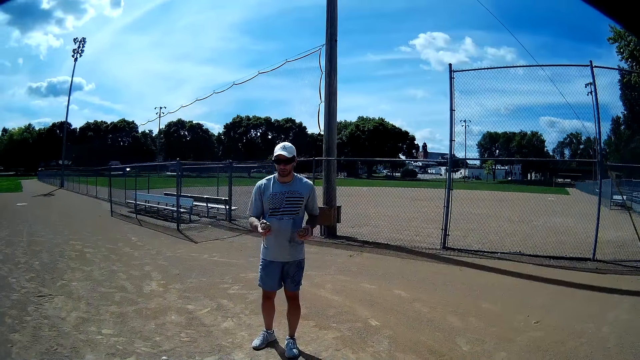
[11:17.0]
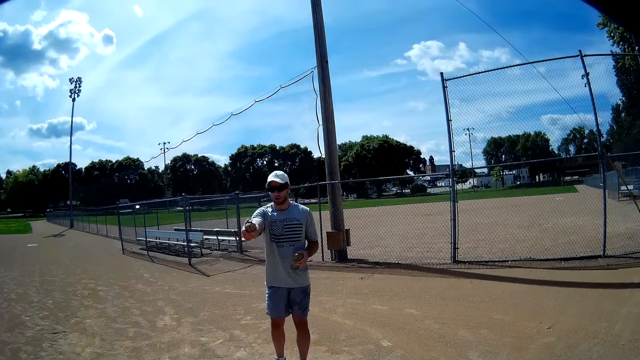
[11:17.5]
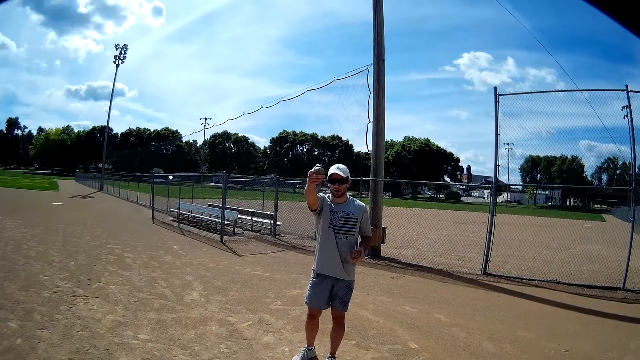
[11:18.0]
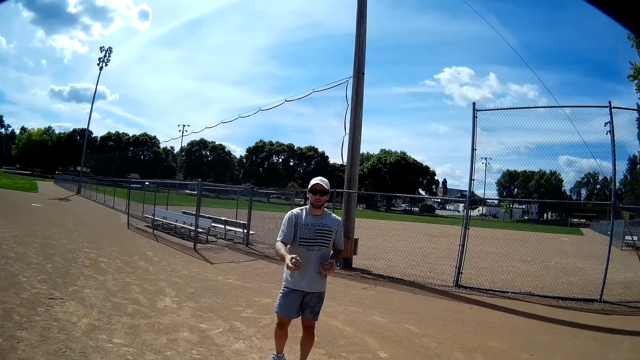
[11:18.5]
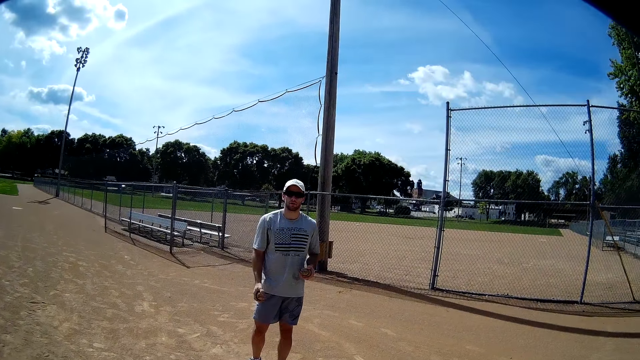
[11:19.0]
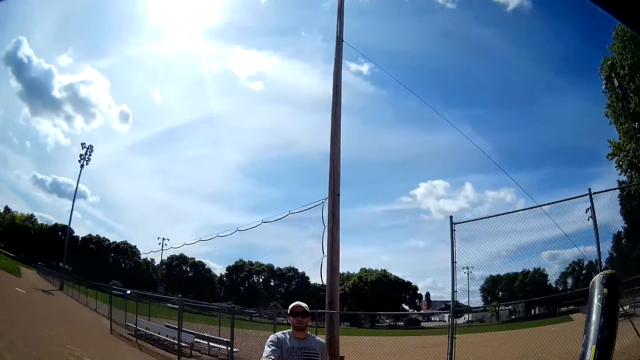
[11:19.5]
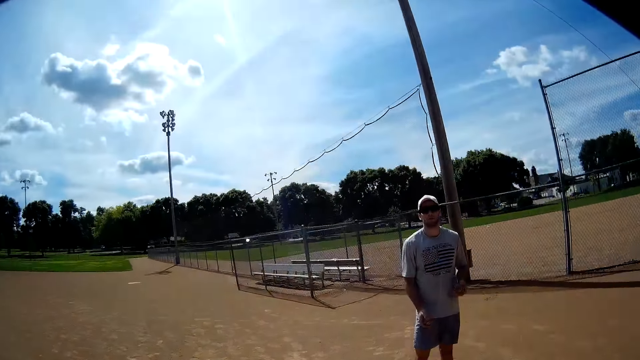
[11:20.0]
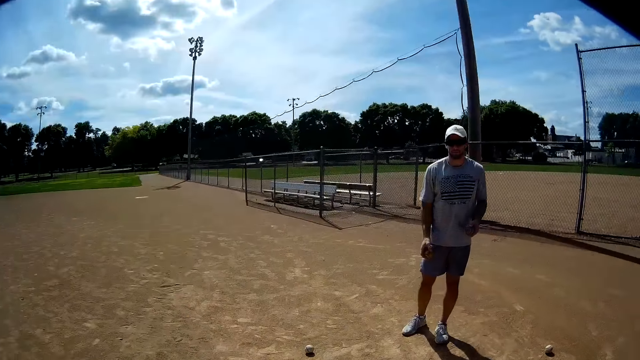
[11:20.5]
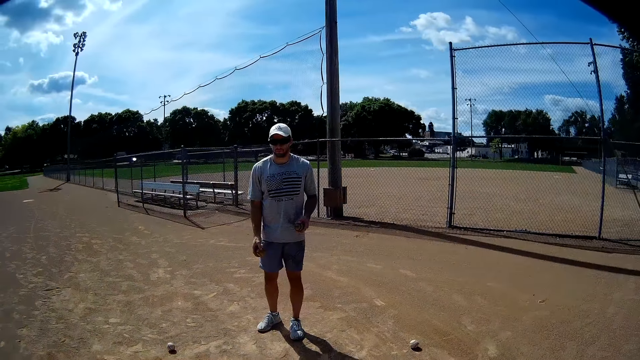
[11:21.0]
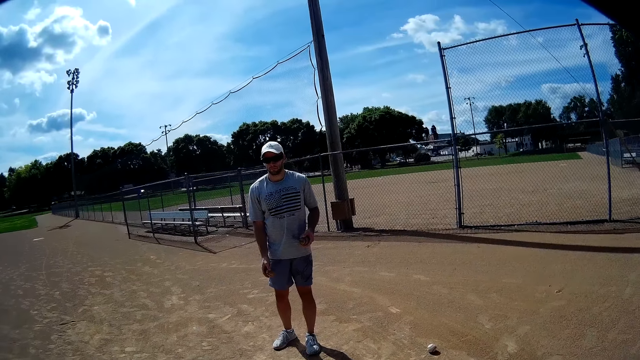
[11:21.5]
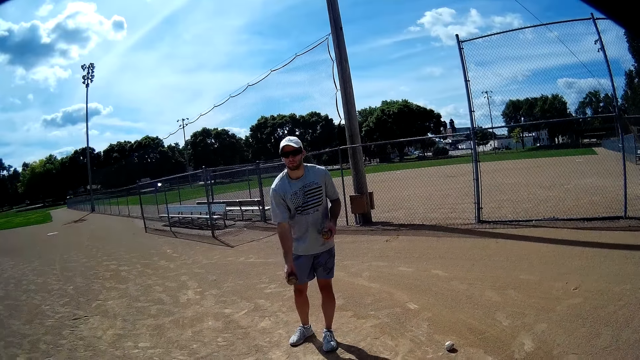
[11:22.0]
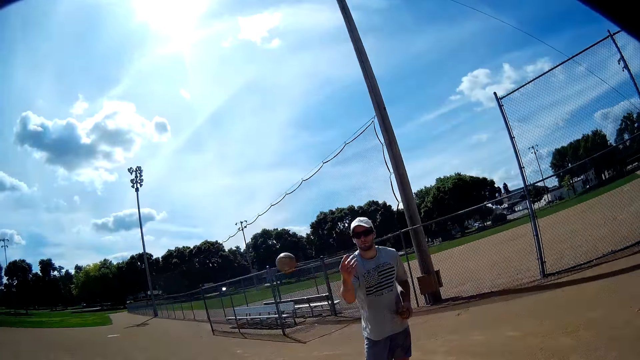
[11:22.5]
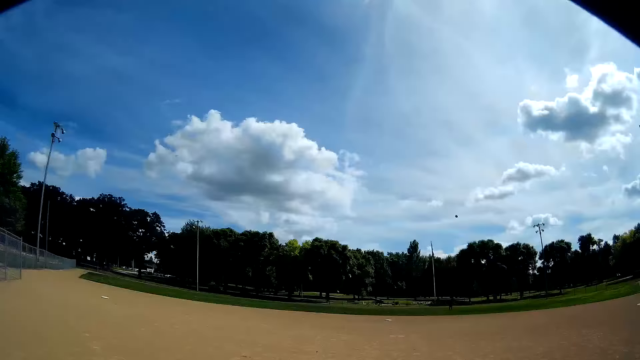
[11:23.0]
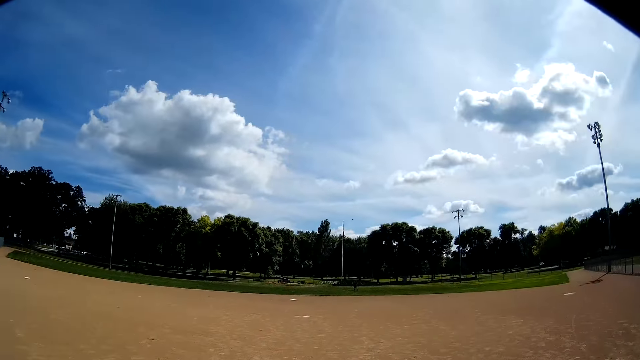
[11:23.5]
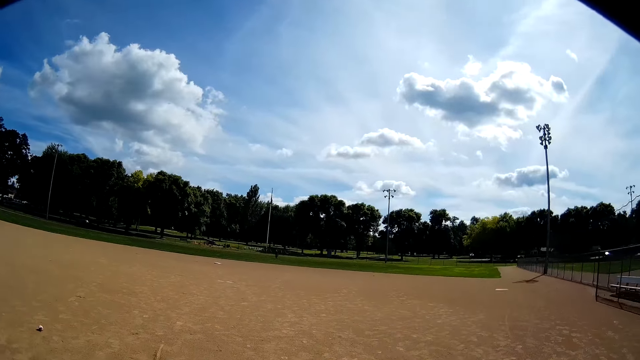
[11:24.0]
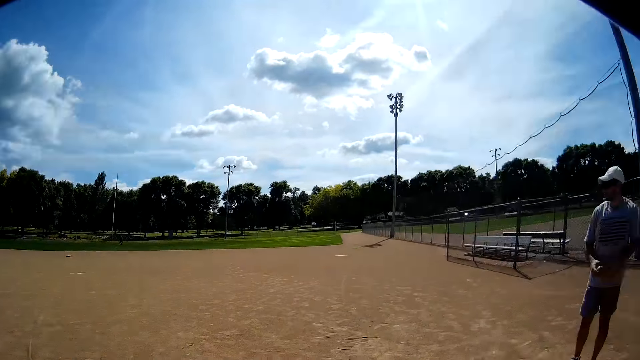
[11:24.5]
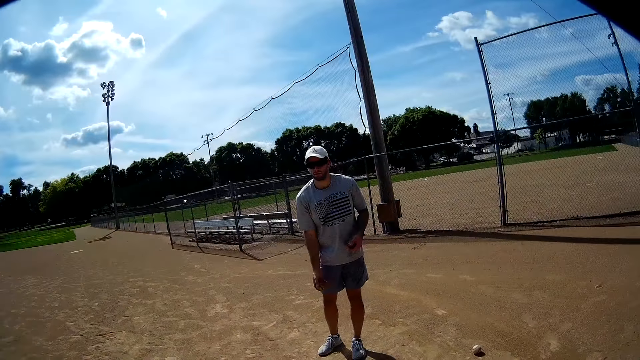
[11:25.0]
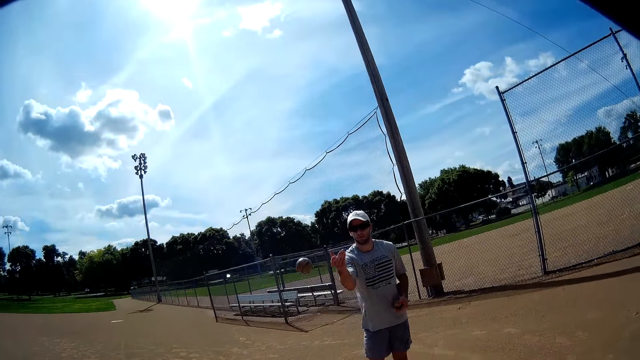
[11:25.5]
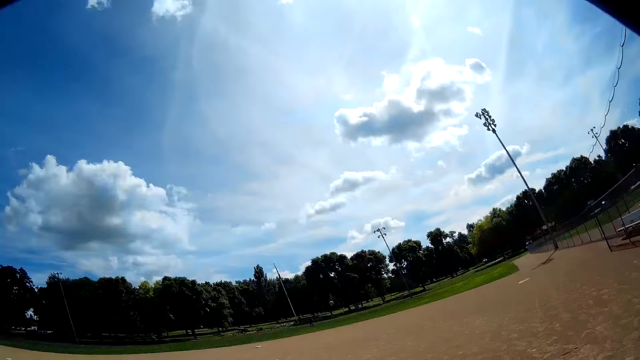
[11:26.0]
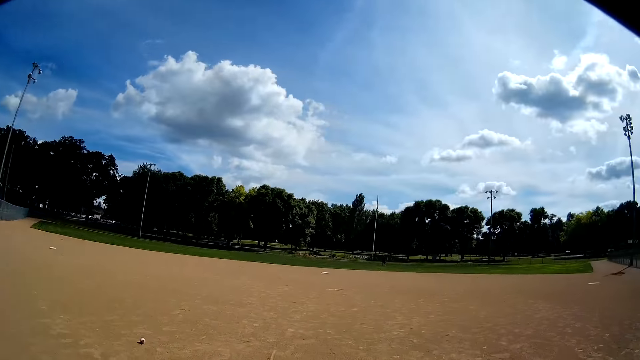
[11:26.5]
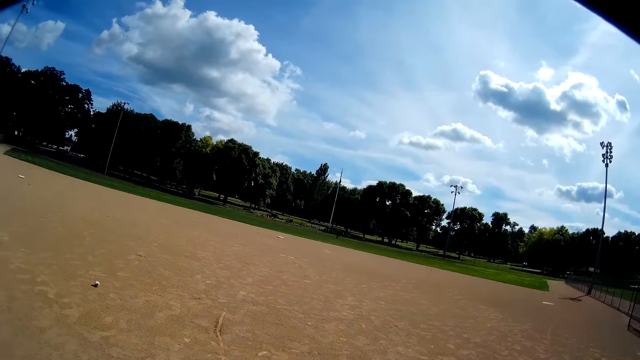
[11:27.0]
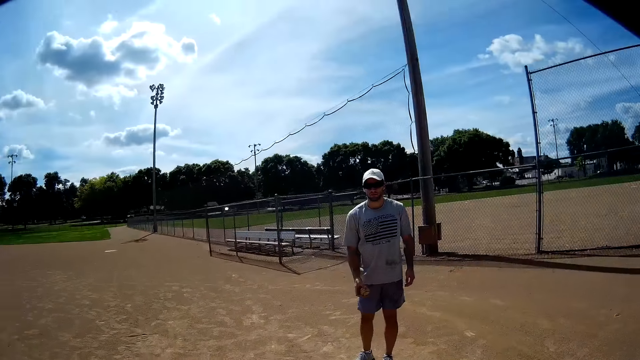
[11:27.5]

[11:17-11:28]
The man throws the fourth baseball towards the camera wearer with his right hand. The camera wearer throws the ball. He hits the baseball with the fourth baseball bat in his hands. He kicks the ball. The man throws the fifth baseball towards the camera wearer with his right hand. The camera wearer hits the baseball with the fifth baseball bat in his hands. He kicks the ball.

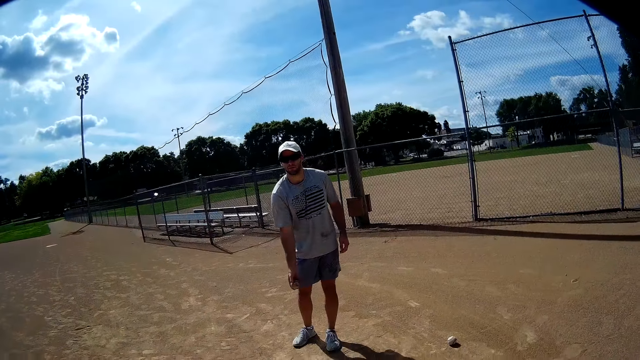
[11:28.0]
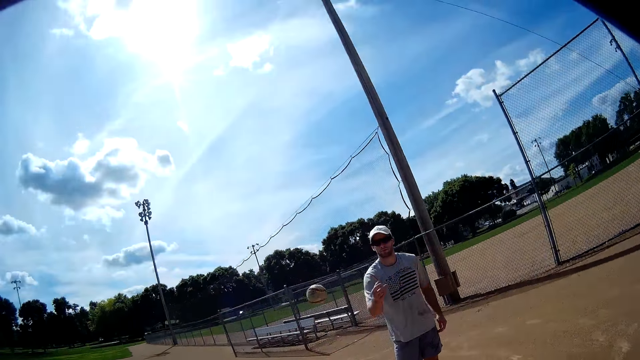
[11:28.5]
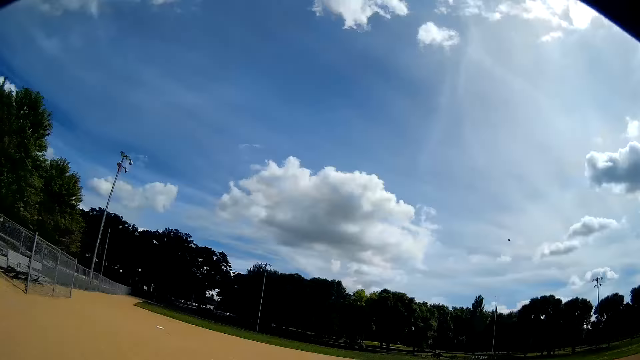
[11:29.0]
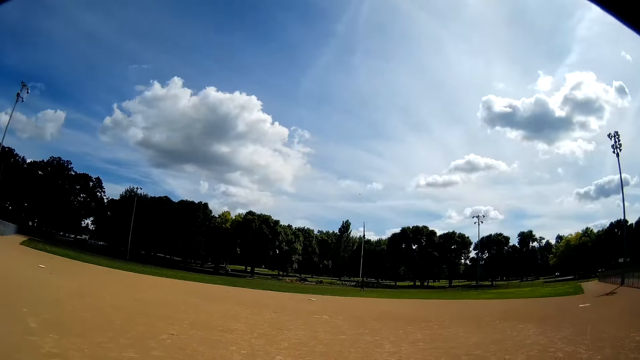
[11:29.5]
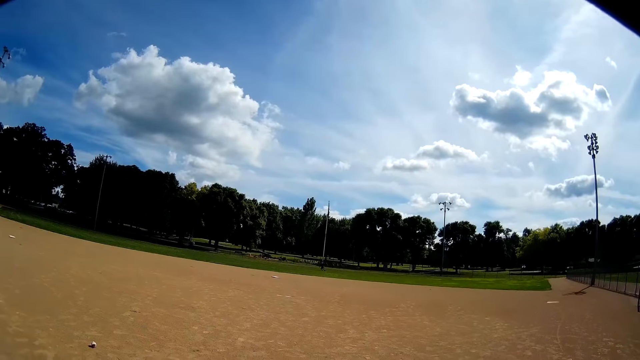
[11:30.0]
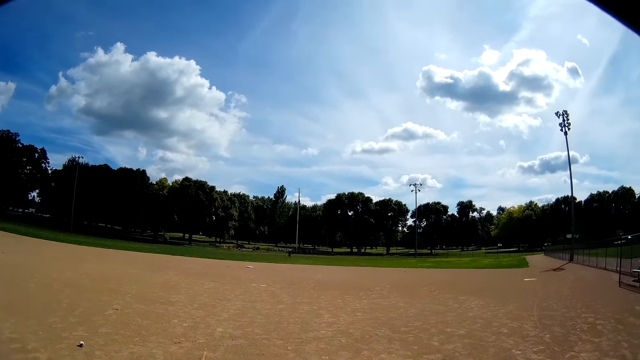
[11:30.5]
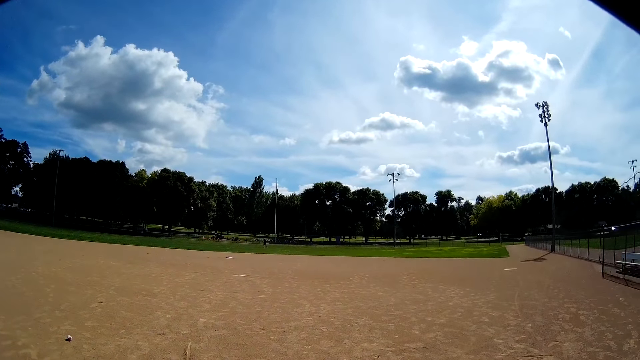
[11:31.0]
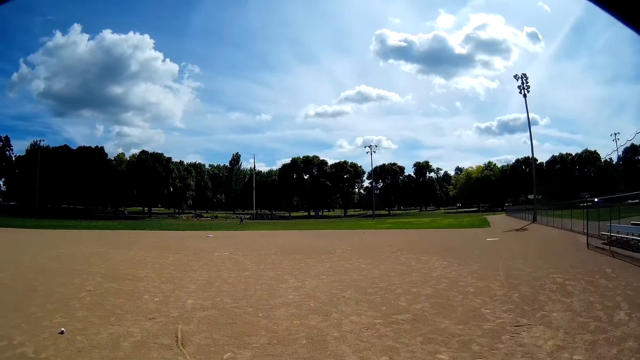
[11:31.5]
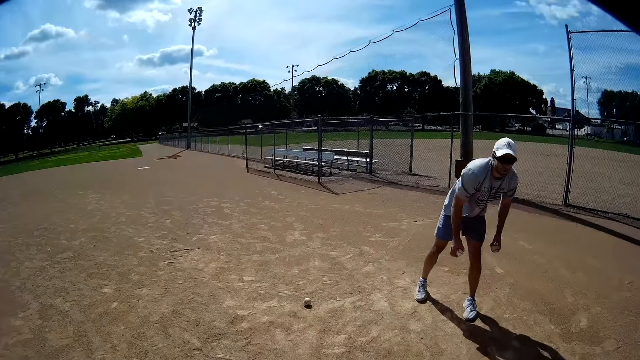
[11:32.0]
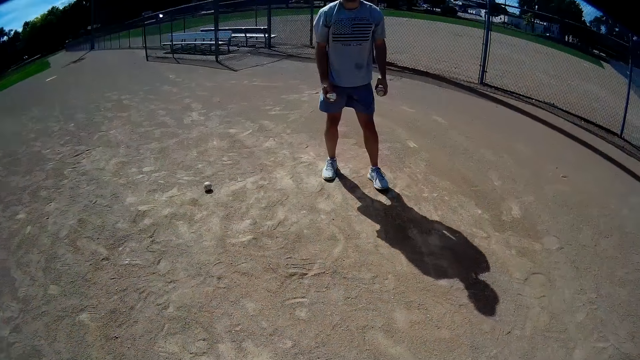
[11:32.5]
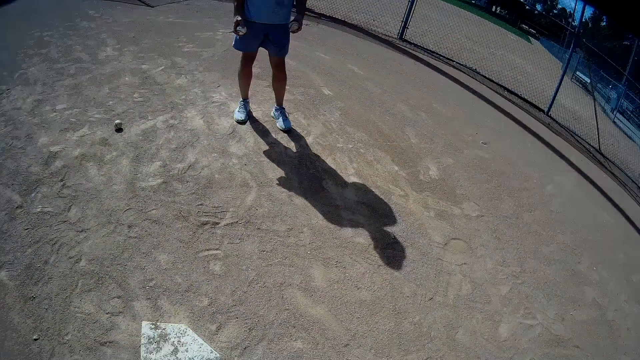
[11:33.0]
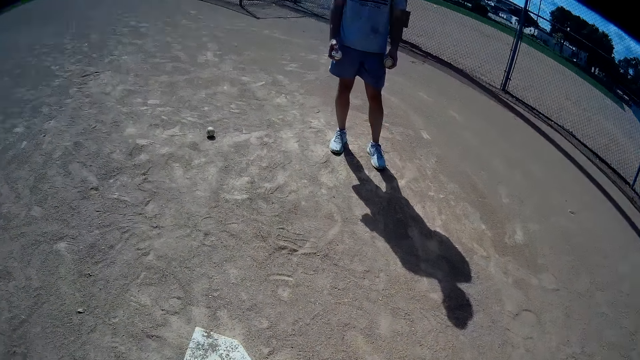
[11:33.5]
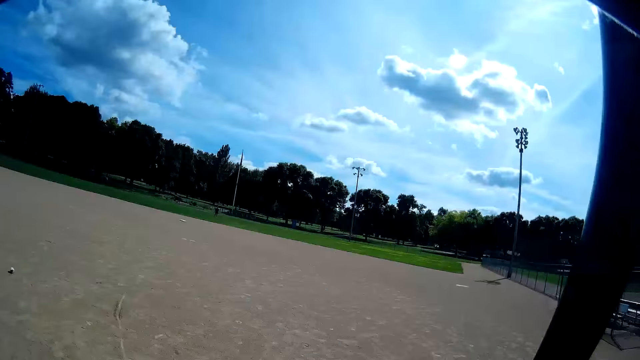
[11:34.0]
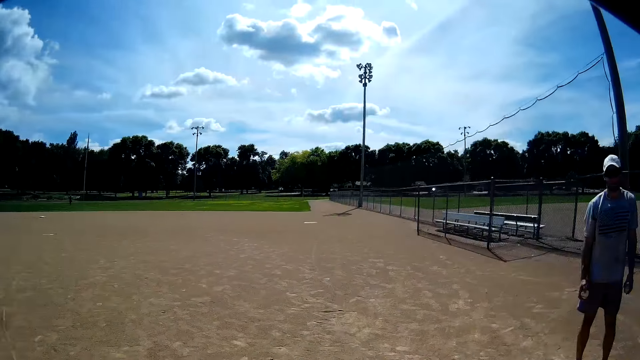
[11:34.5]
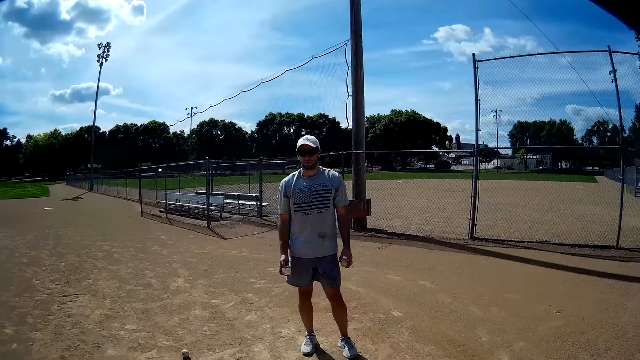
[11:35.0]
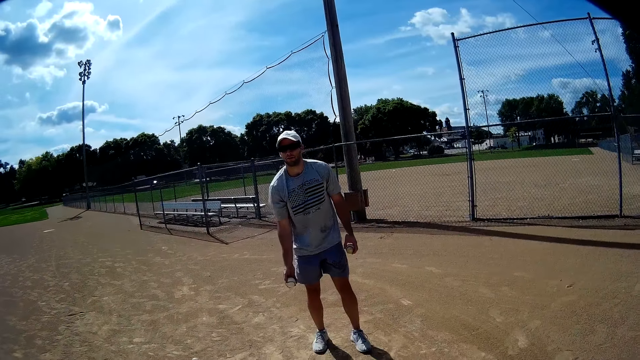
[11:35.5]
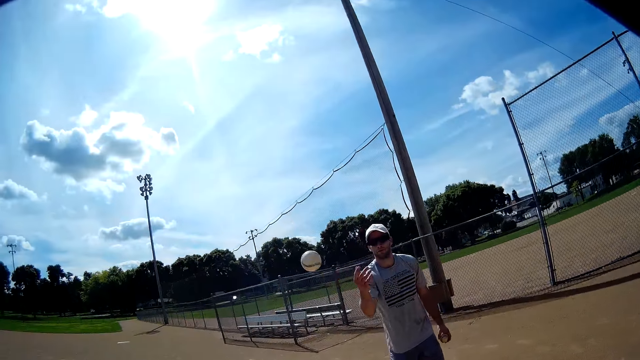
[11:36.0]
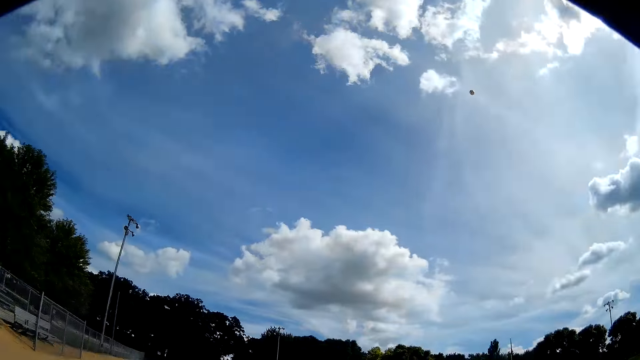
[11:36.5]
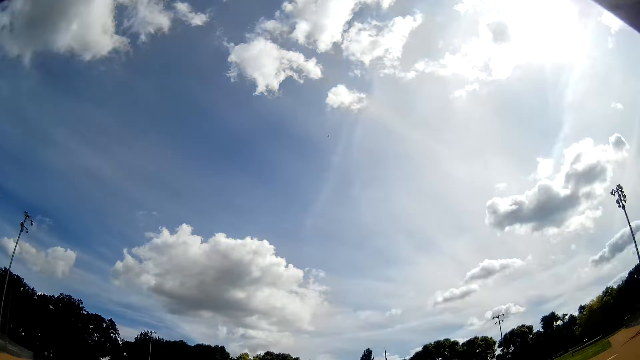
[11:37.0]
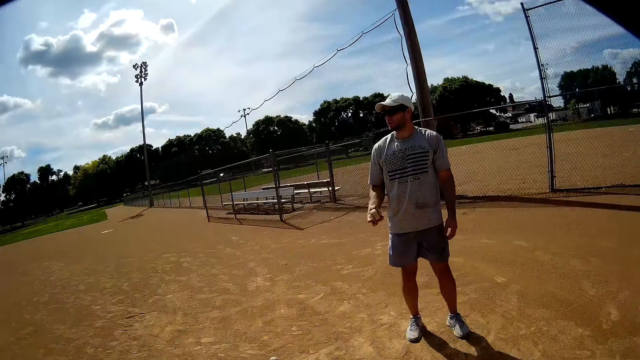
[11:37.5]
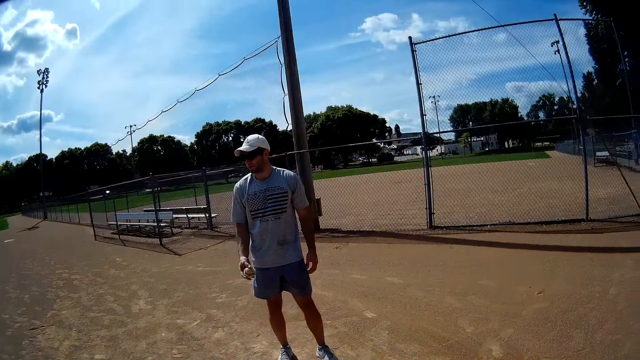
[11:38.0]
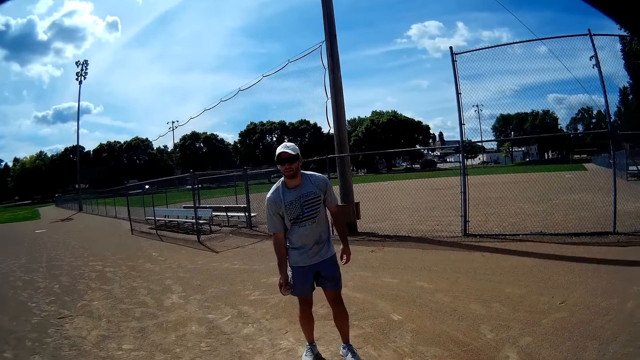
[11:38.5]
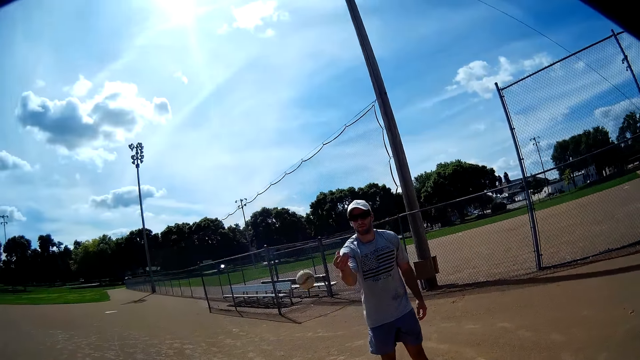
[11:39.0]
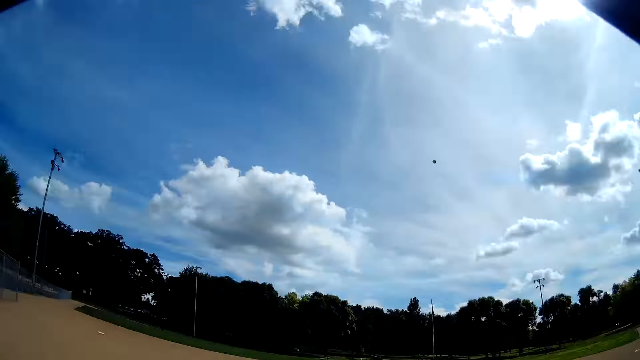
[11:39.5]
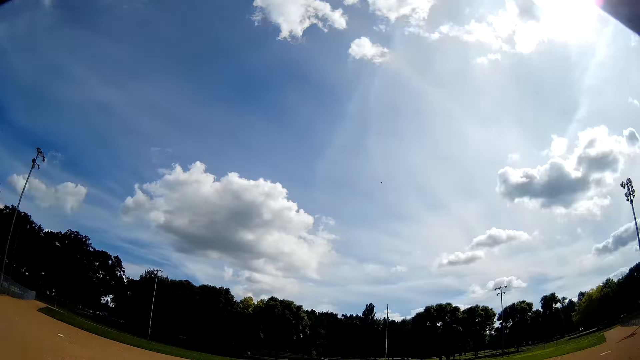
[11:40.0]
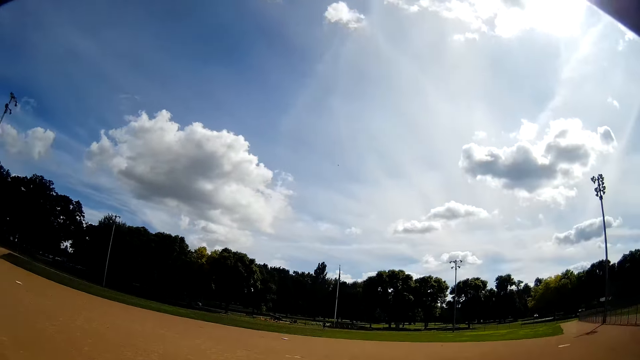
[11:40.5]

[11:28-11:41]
The man throws the fifth baseball towards the camera wearer with his right hand. The camera wearer hits the baseball with the sixth baseball bat in his hands. He kicks the ball. The man runs around the field. The man holds the seventh baseball with his right hand. The camera wearer stands on the ground. He kicks the air. The man throws the seventh baseball towards the camera wearer with his right hand. The camera wearer hits the baseball with the seventh baseball bat in his hands. He kicks the ball. He throws the ball. The man throws the eighth baseball towards the camera wearer with his right hand. The camera wearer hits the baseball with the eighth baseball bat in his hands. He kicks the ball.
